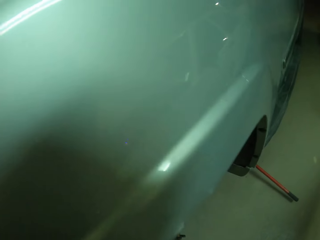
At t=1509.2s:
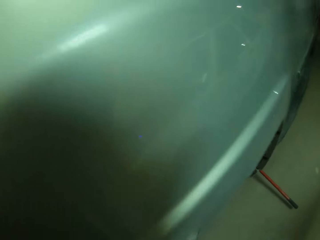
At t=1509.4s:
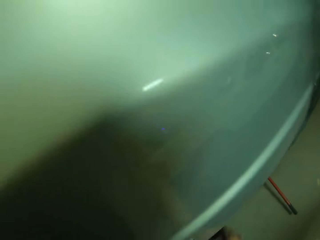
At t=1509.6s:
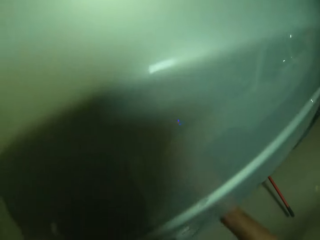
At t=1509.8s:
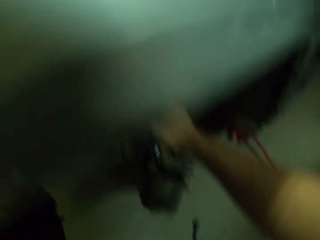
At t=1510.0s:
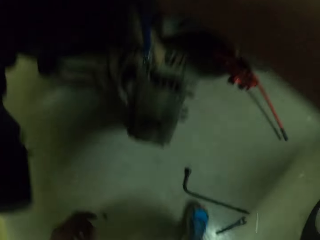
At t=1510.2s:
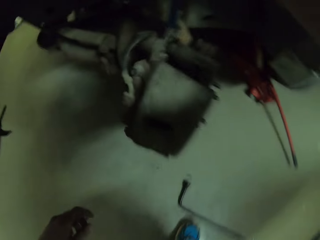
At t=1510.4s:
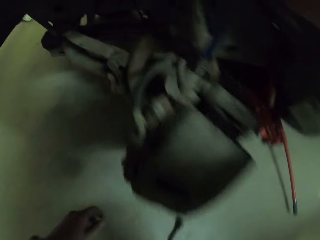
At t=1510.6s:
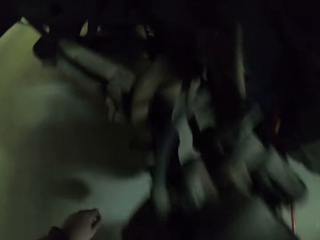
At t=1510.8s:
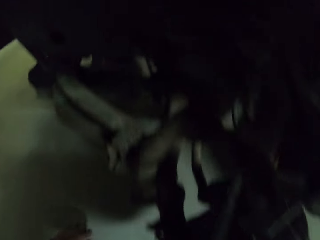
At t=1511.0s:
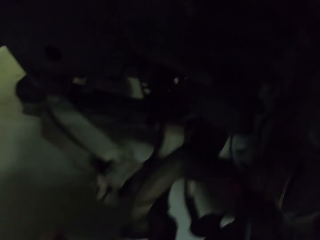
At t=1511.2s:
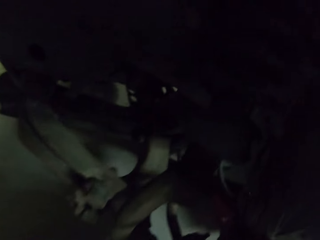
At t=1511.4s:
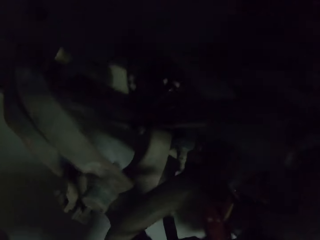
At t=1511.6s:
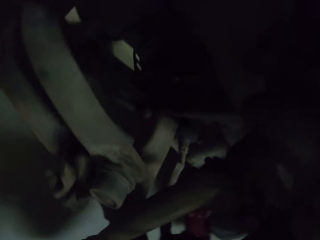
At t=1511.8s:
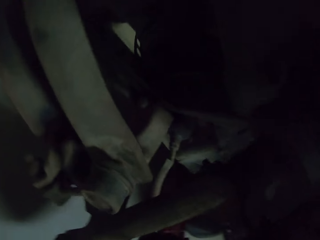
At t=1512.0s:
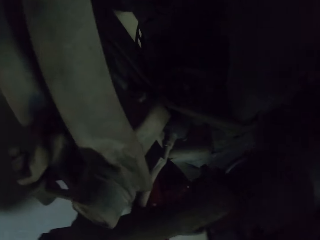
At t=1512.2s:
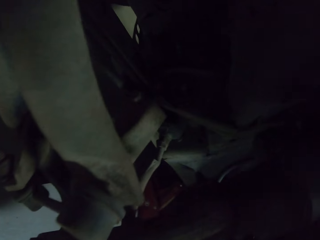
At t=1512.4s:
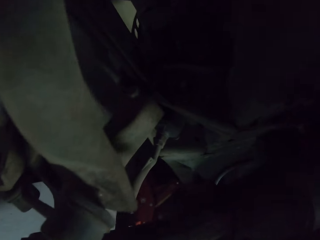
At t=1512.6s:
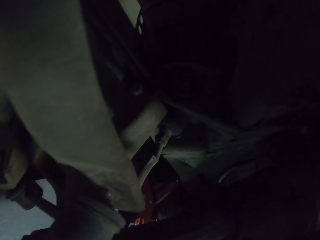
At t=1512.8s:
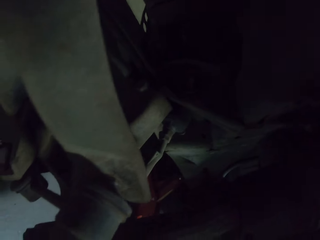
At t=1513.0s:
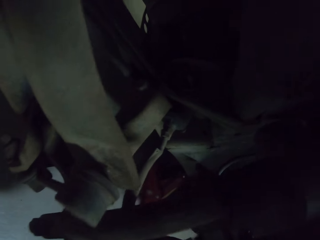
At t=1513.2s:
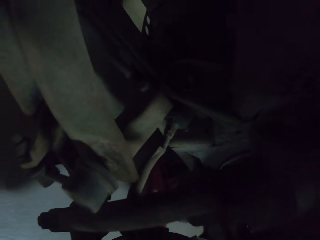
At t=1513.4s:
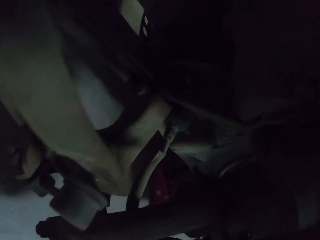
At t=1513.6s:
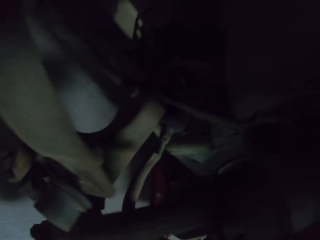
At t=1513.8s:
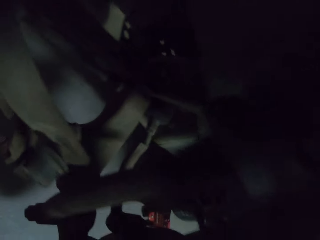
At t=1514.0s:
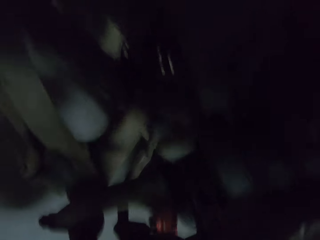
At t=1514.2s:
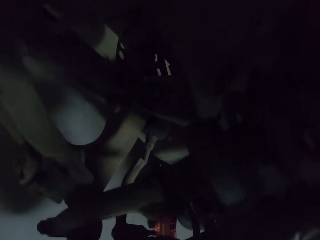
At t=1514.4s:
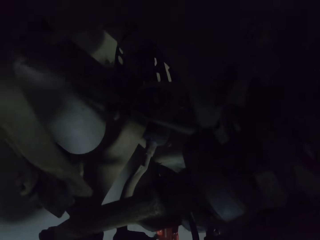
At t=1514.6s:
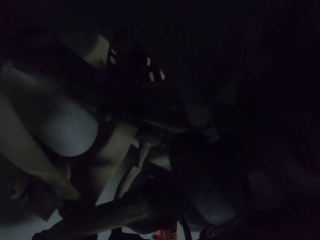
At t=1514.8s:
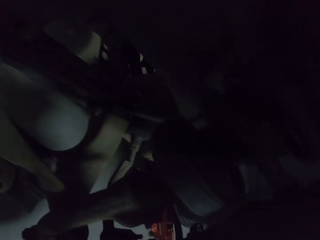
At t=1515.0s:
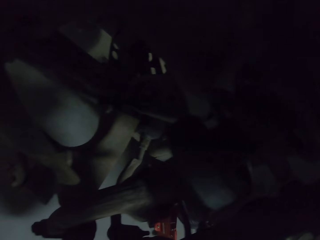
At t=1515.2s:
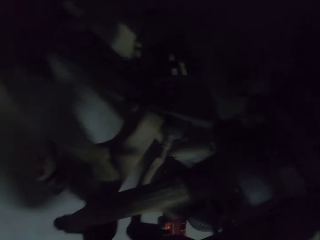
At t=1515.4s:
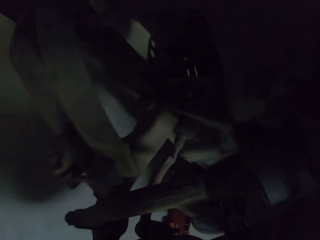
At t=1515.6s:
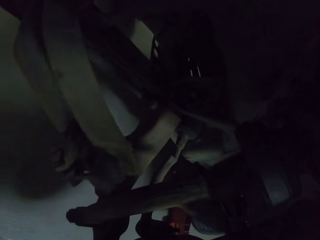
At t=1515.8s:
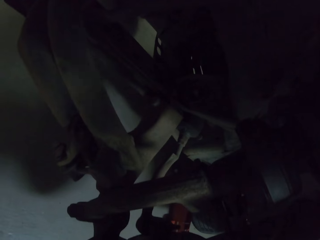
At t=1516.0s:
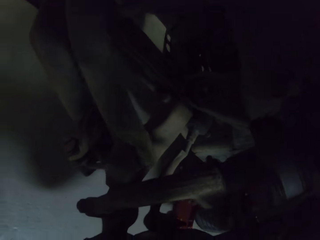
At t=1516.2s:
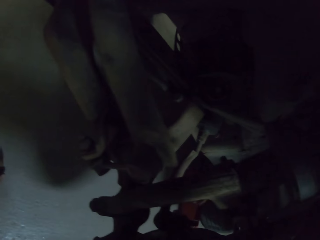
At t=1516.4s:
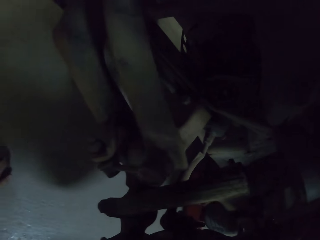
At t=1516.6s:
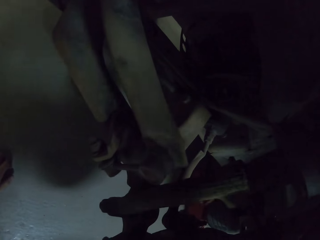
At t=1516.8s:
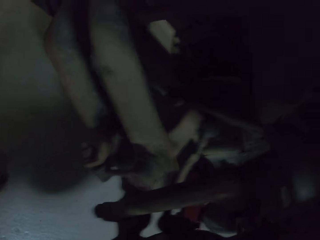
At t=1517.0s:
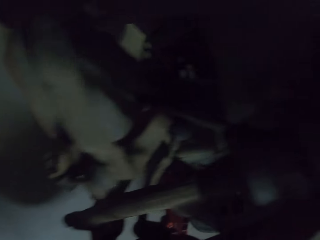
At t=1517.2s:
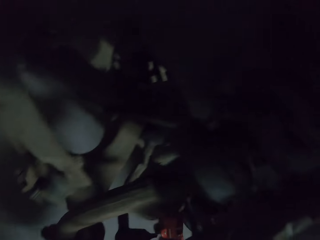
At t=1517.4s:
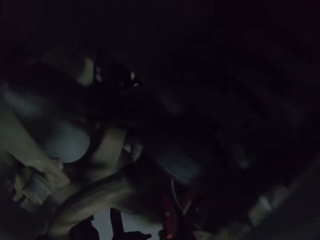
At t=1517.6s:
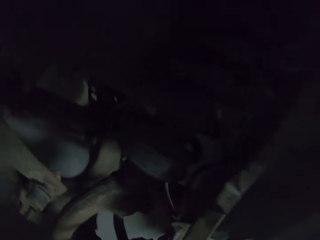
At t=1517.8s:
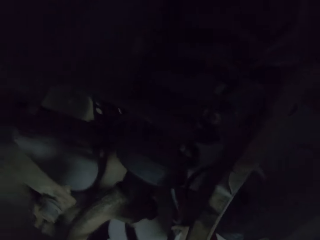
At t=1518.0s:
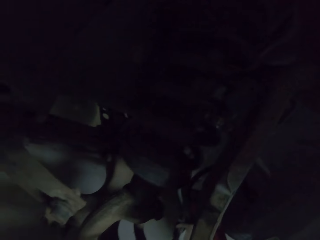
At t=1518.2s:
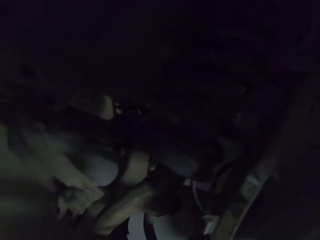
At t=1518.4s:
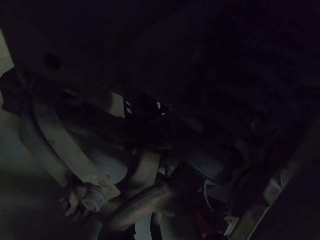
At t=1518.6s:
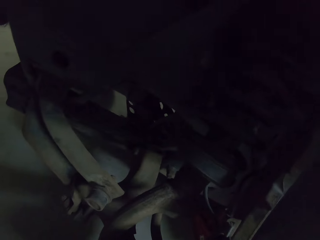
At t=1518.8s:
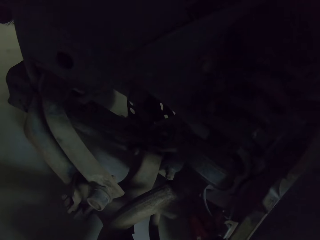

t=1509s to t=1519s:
The camera wearer goes under the vehicle. They do something.

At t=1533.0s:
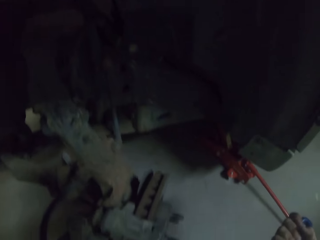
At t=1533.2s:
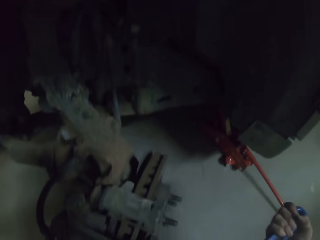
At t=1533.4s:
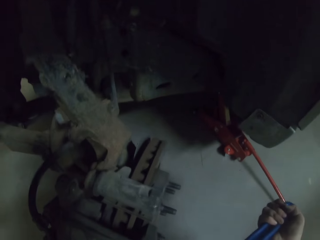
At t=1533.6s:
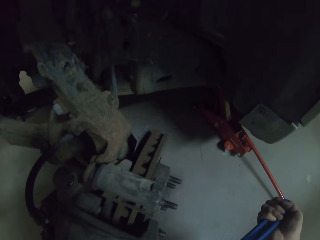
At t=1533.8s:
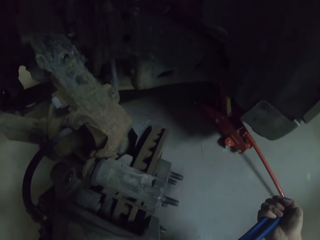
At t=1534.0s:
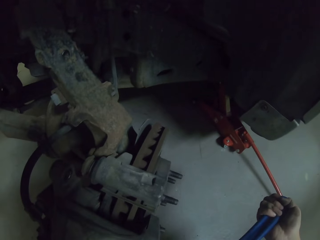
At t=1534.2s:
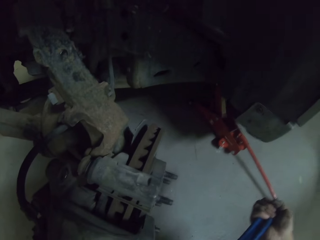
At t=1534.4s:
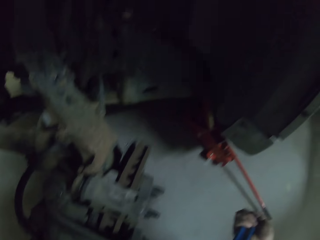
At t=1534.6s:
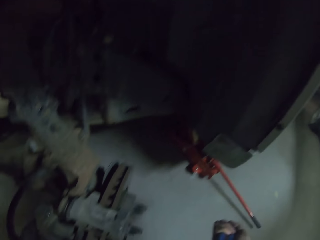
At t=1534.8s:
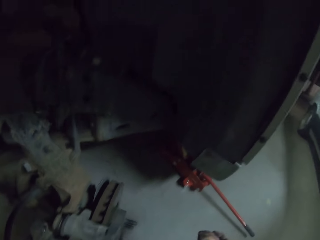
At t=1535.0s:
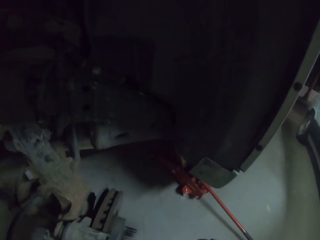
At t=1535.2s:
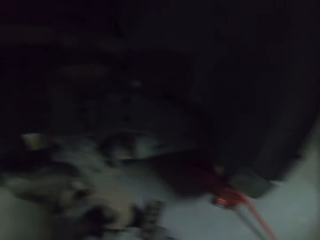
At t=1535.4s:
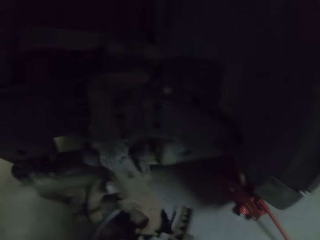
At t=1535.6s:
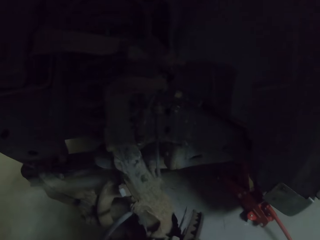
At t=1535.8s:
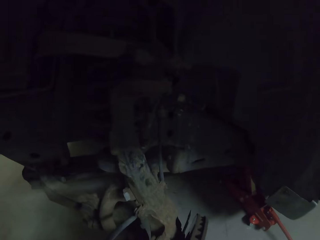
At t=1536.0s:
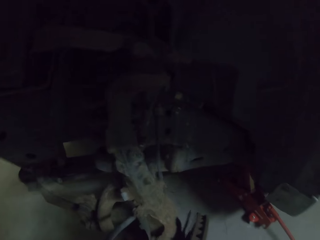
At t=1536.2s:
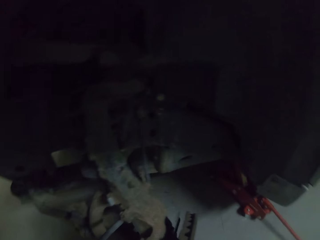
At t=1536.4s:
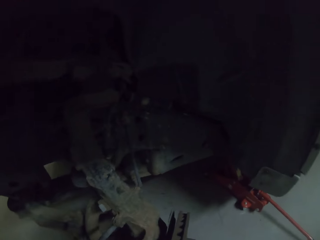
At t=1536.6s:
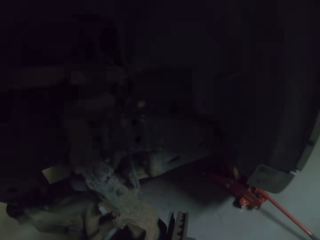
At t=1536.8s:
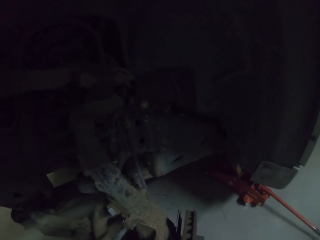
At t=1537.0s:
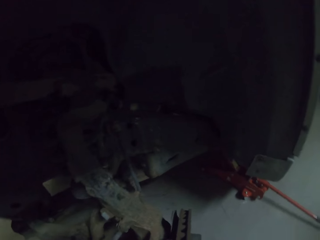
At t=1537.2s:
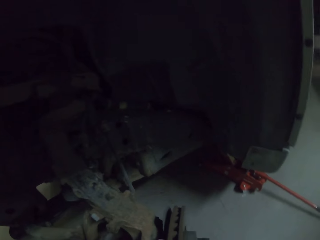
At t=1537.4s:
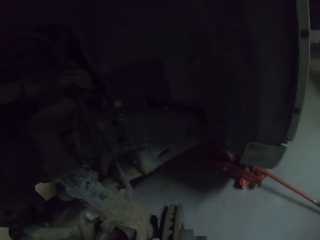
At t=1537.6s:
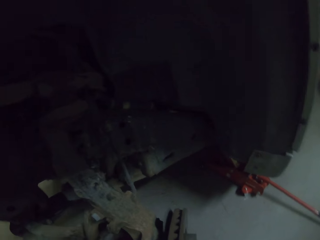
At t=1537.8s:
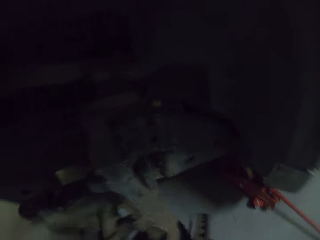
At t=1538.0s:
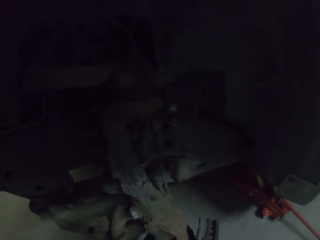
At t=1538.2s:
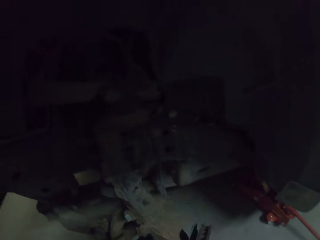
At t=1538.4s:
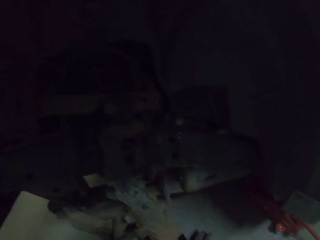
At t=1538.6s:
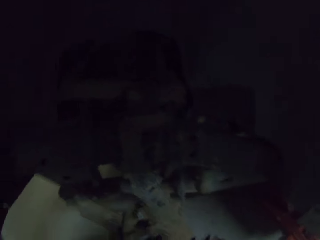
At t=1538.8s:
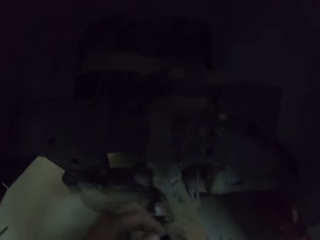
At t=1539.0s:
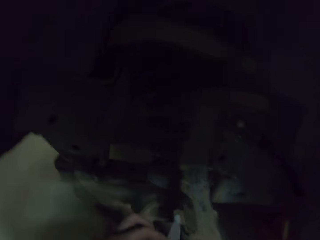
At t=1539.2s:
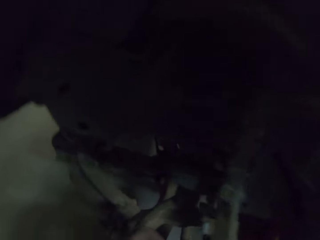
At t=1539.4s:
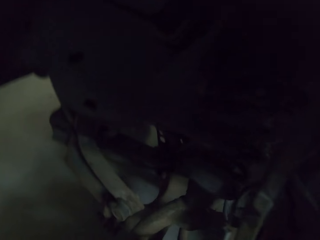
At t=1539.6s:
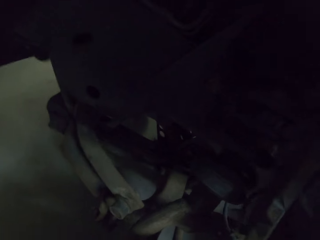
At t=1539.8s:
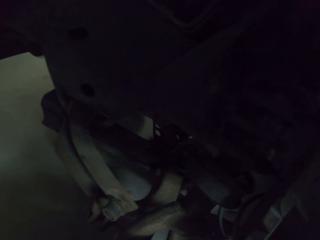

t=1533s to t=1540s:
The camera wearer holds a spanner.

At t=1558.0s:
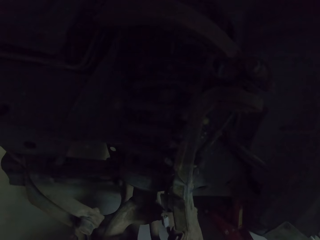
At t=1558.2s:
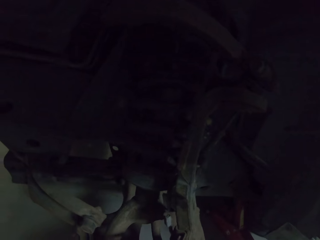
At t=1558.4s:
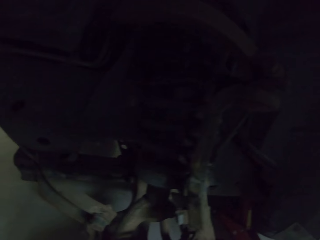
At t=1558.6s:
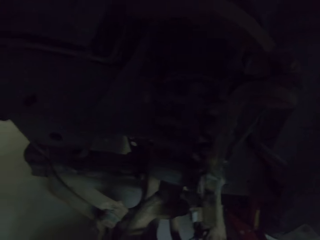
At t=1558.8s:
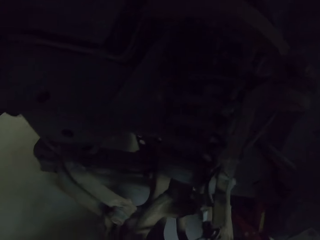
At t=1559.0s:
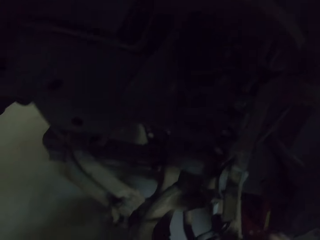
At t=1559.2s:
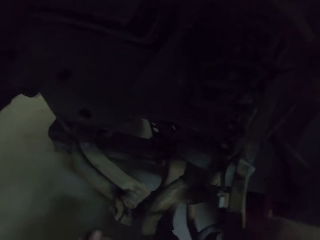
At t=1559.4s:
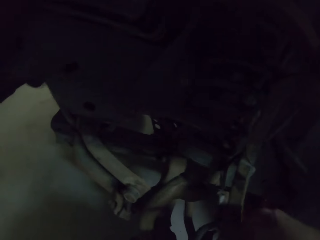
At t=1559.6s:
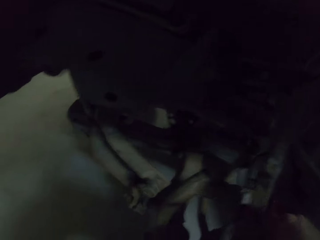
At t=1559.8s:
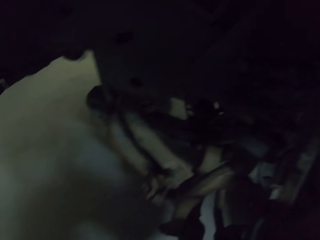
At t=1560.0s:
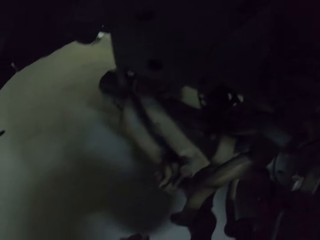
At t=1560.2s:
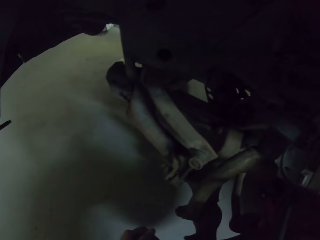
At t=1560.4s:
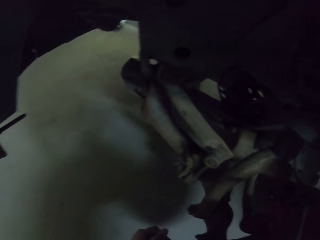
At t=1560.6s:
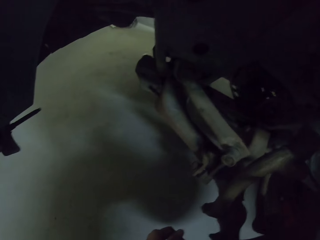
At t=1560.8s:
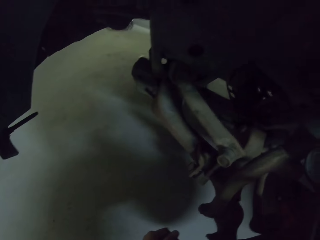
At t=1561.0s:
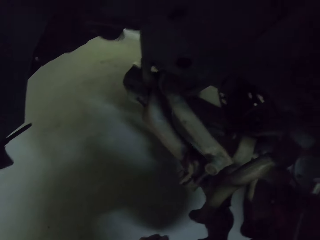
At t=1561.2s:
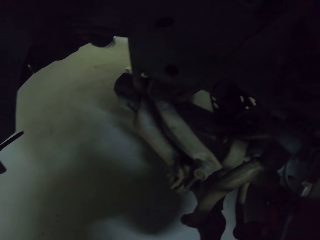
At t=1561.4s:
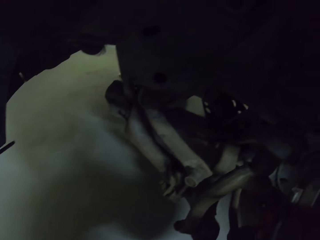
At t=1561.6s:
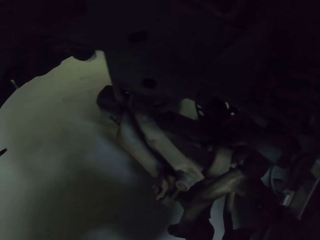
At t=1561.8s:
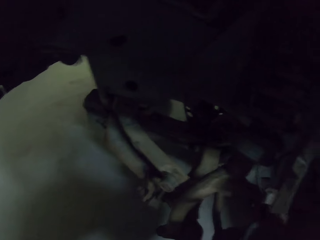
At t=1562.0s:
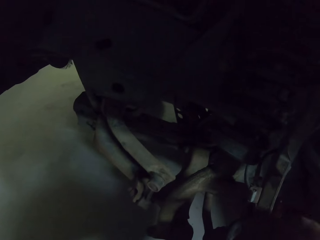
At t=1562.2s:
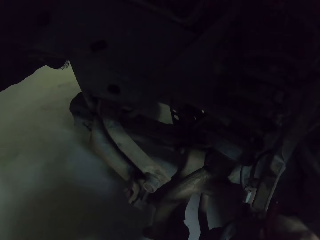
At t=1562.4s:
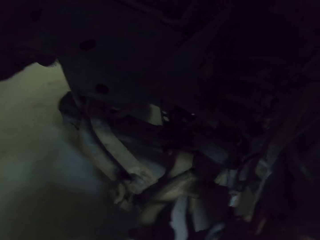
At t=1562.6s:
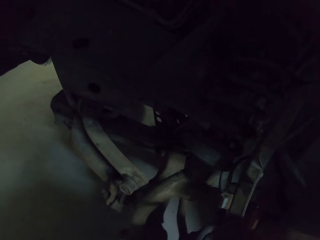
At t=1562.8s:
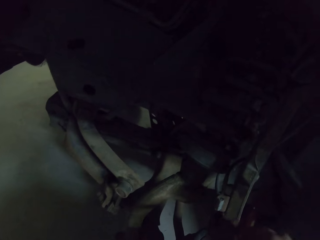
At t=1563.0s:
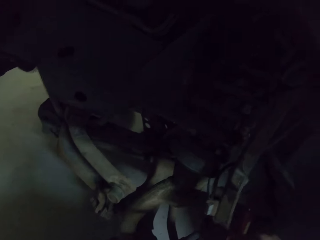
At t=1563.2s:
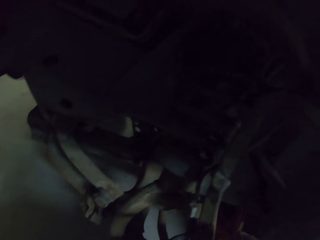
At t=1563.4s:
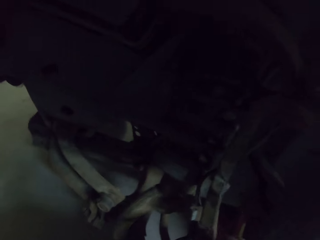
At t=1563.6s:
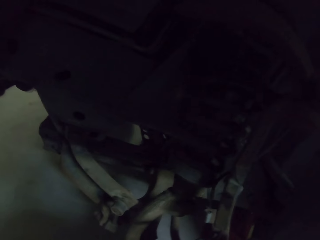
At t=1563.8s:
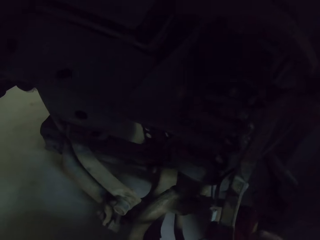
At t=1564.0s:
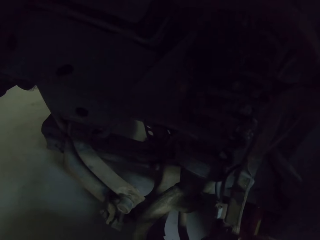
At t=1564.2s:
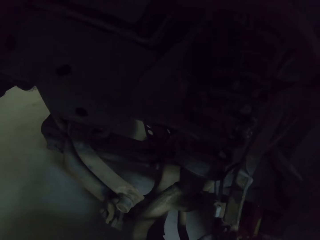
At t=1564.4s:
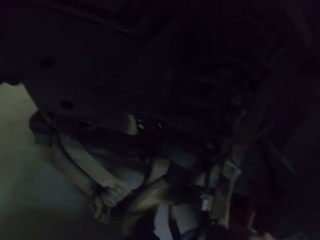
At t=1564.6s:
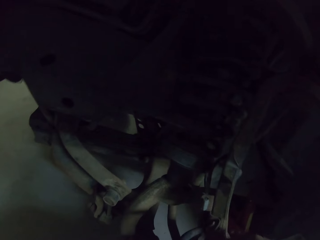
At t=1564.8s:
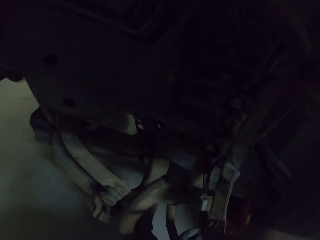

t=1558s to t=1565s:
The camera wearer fixes something. They turn a bolt.
